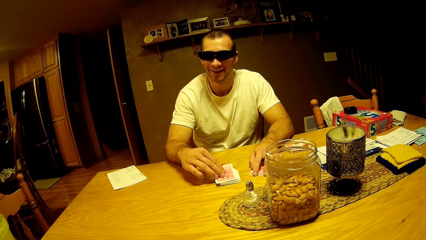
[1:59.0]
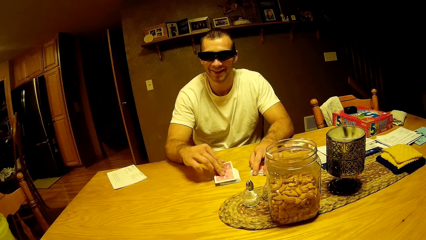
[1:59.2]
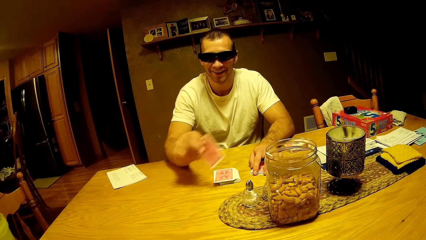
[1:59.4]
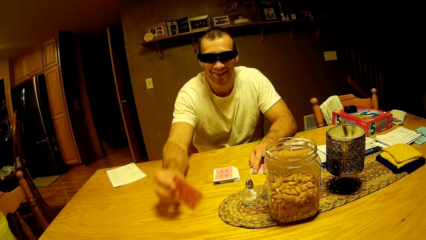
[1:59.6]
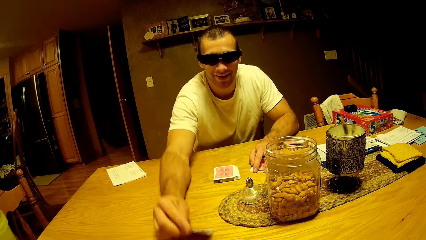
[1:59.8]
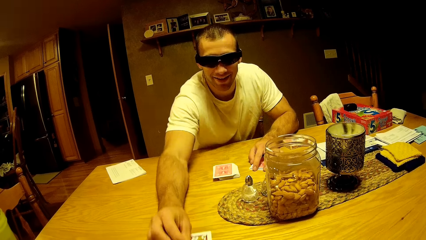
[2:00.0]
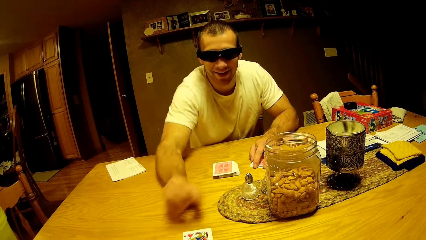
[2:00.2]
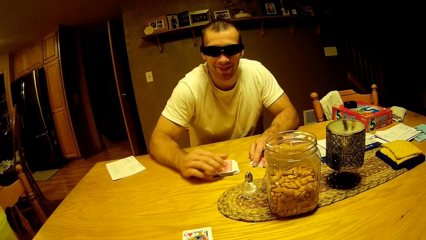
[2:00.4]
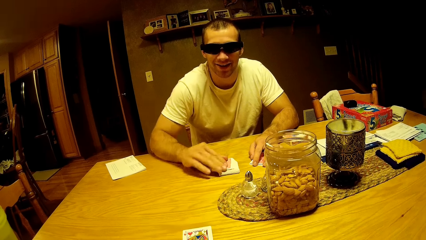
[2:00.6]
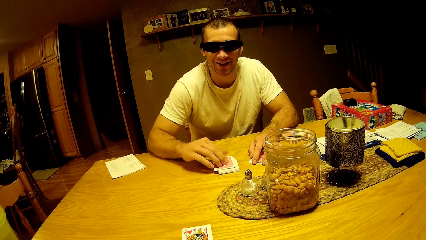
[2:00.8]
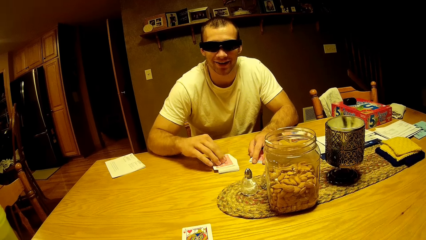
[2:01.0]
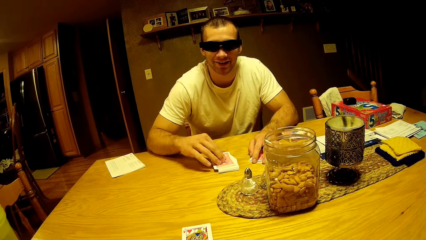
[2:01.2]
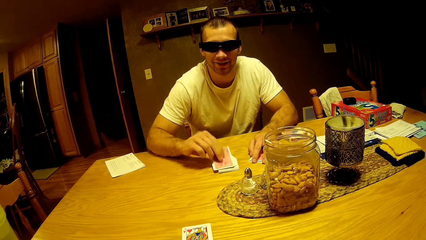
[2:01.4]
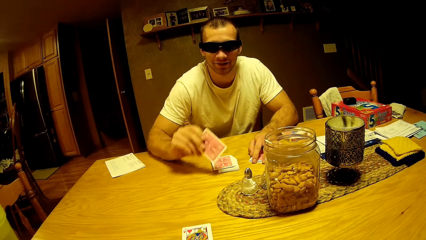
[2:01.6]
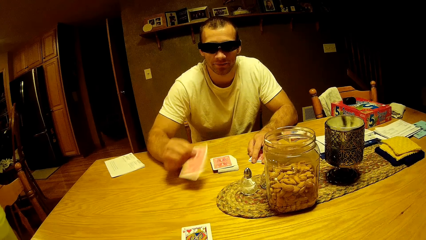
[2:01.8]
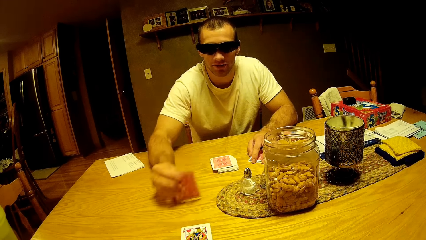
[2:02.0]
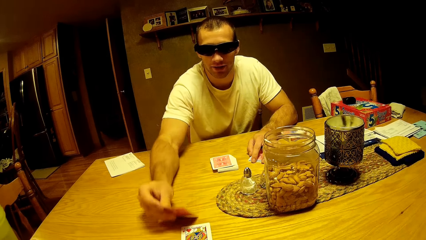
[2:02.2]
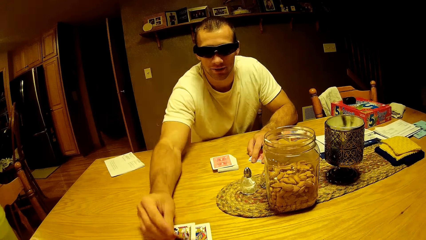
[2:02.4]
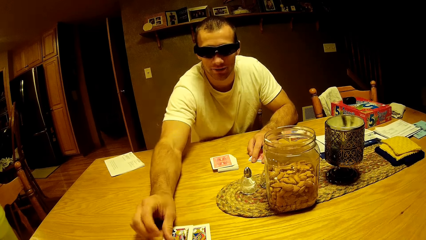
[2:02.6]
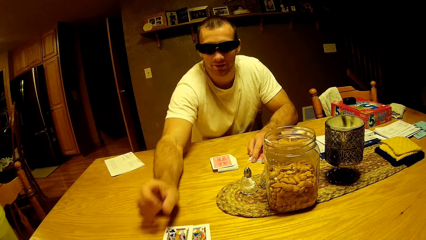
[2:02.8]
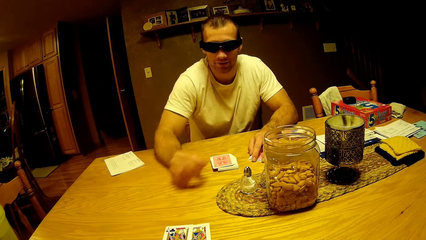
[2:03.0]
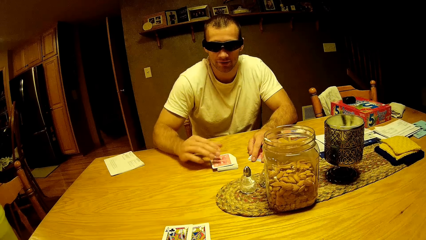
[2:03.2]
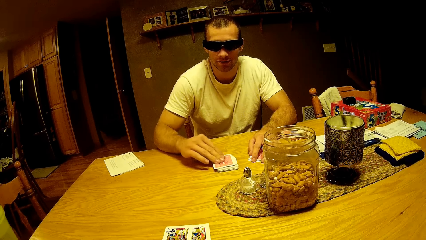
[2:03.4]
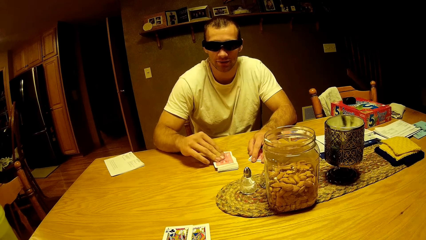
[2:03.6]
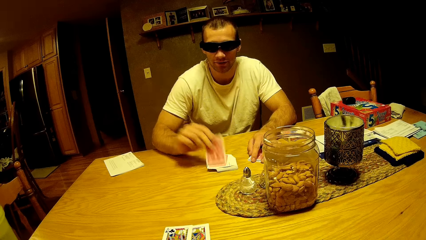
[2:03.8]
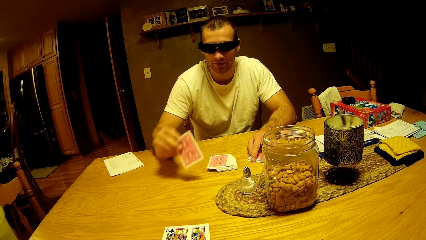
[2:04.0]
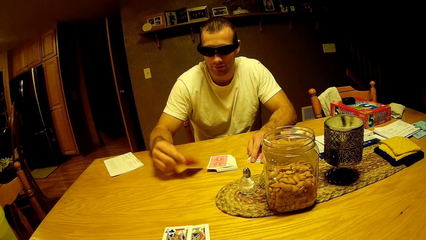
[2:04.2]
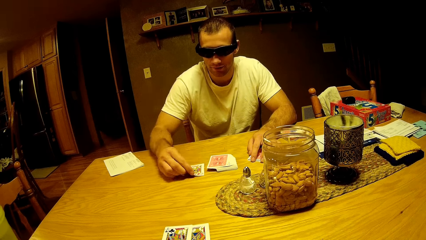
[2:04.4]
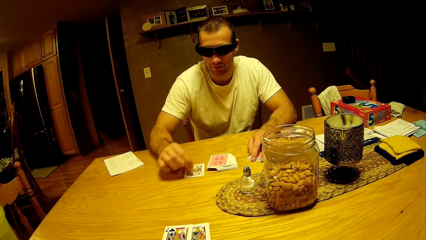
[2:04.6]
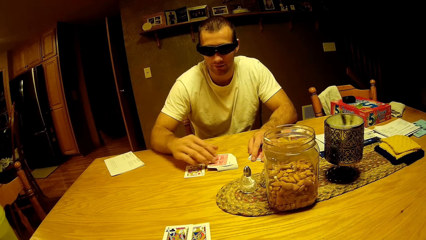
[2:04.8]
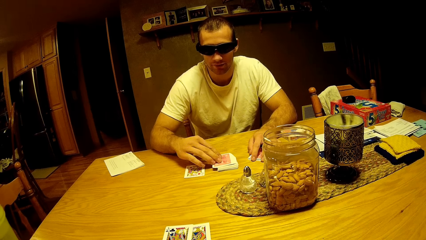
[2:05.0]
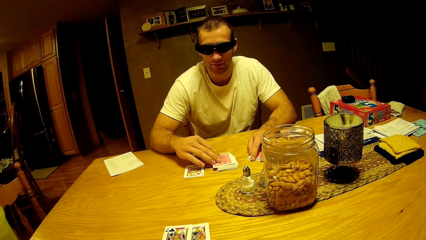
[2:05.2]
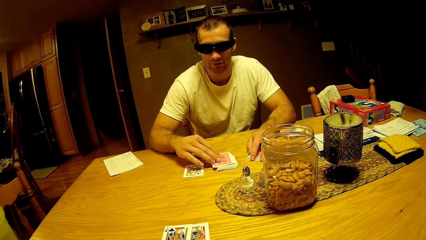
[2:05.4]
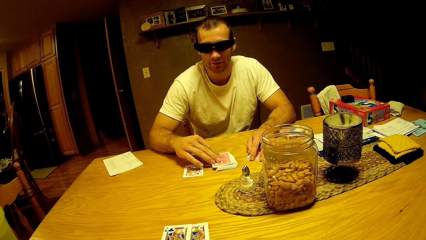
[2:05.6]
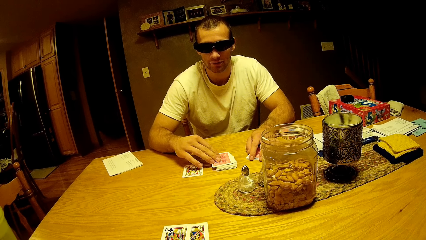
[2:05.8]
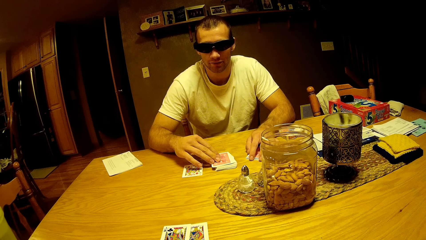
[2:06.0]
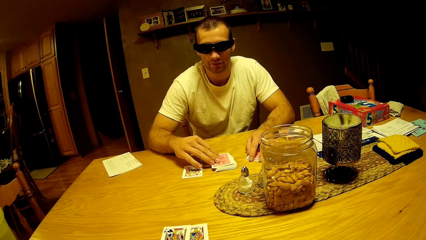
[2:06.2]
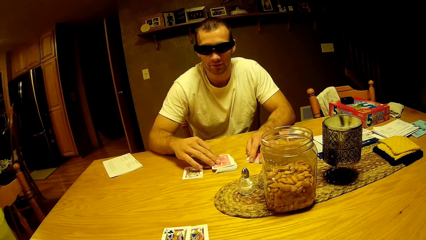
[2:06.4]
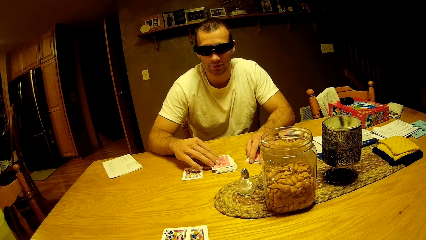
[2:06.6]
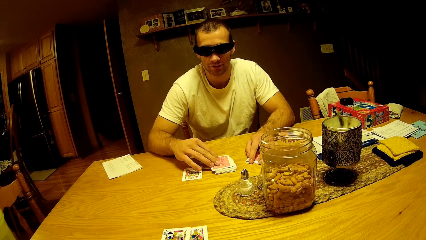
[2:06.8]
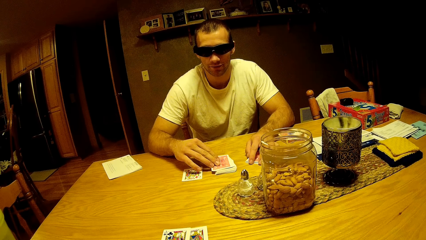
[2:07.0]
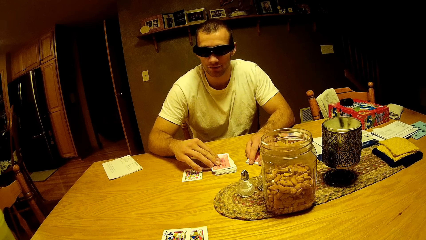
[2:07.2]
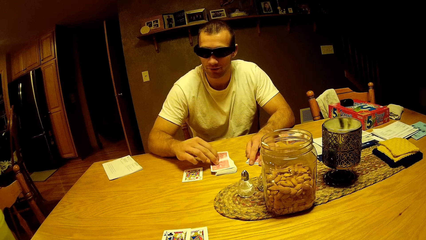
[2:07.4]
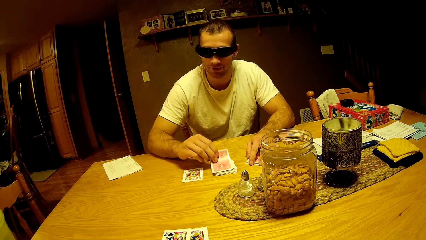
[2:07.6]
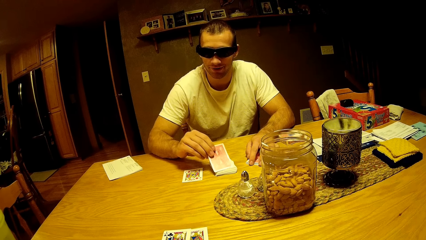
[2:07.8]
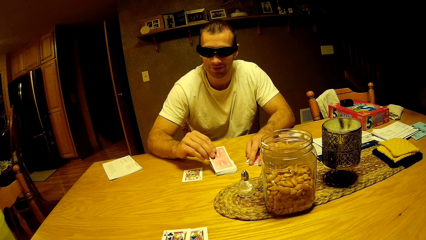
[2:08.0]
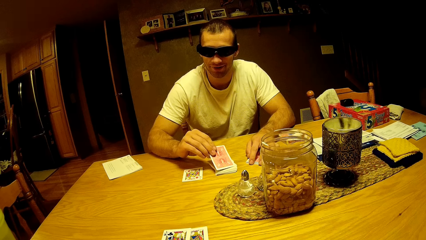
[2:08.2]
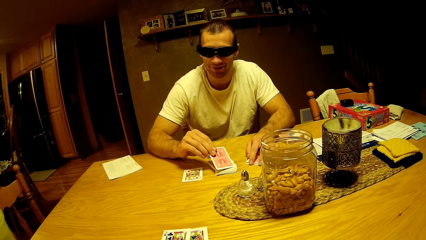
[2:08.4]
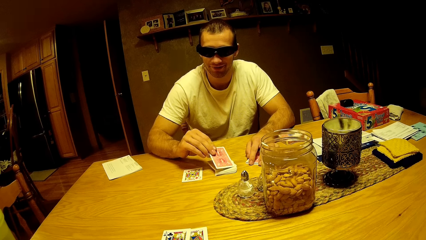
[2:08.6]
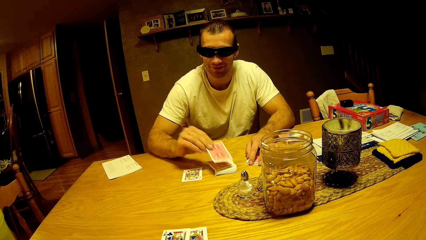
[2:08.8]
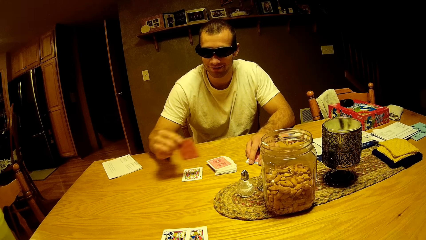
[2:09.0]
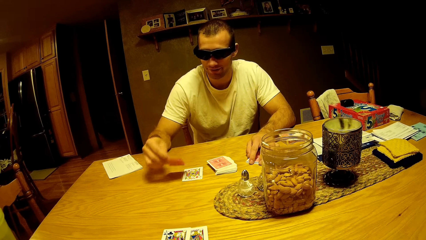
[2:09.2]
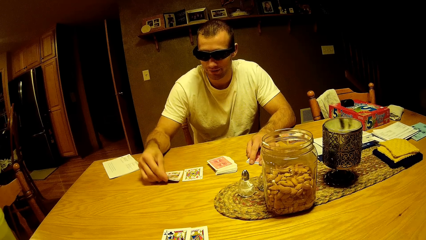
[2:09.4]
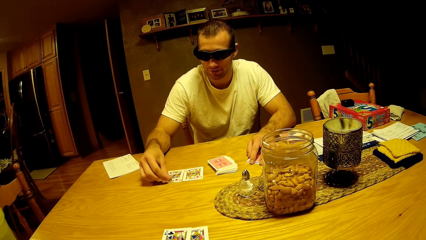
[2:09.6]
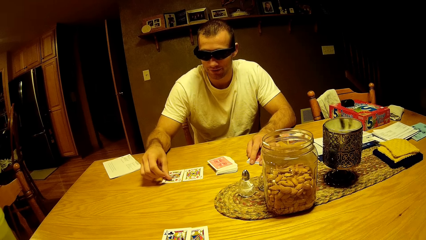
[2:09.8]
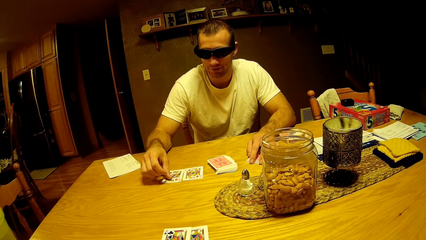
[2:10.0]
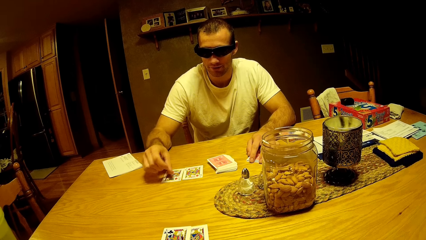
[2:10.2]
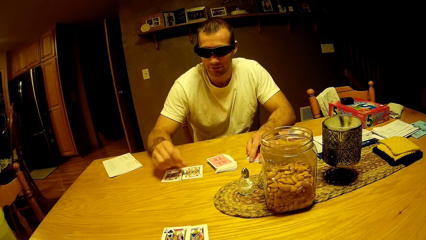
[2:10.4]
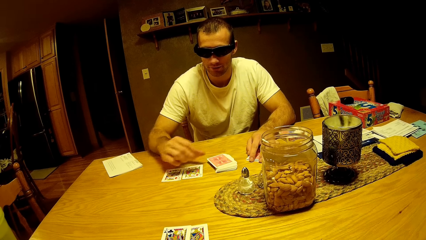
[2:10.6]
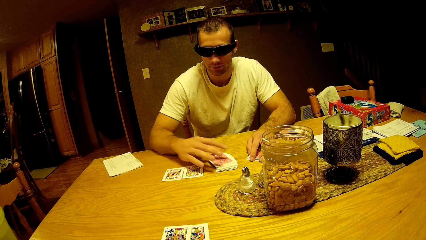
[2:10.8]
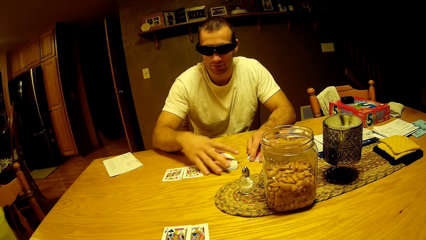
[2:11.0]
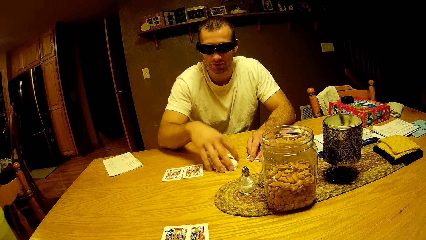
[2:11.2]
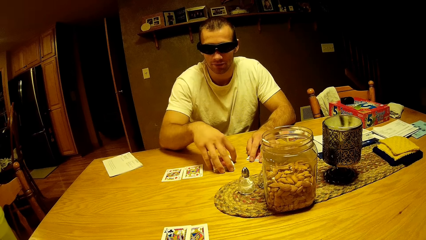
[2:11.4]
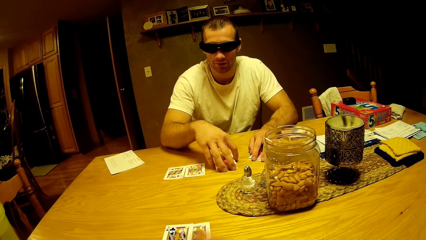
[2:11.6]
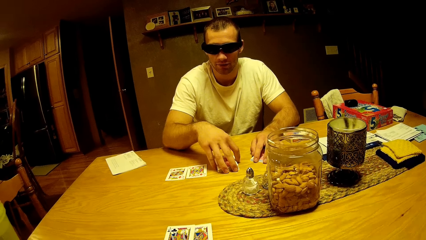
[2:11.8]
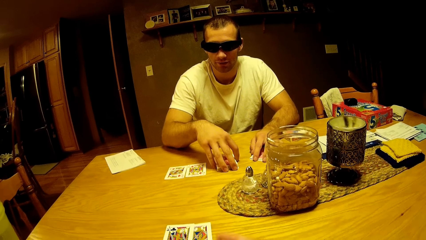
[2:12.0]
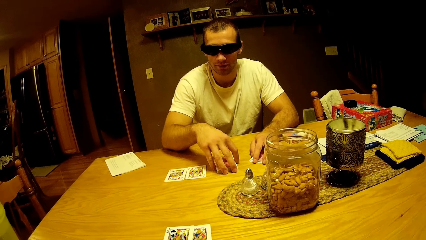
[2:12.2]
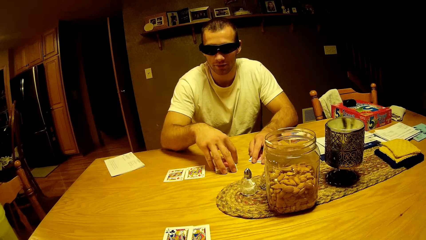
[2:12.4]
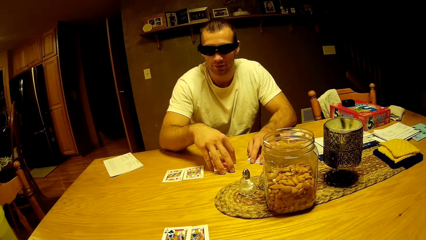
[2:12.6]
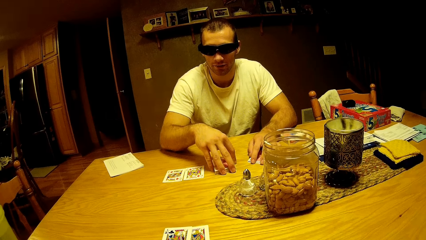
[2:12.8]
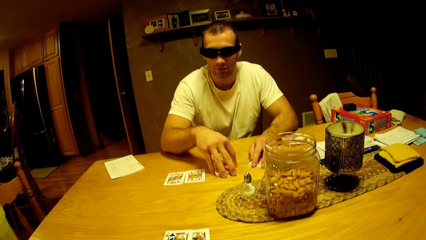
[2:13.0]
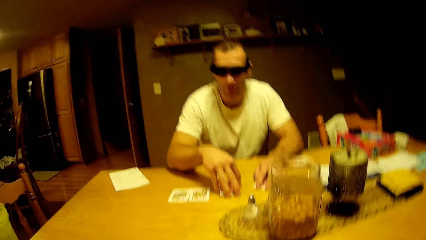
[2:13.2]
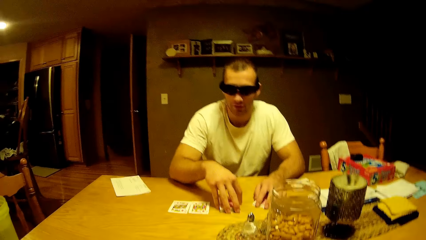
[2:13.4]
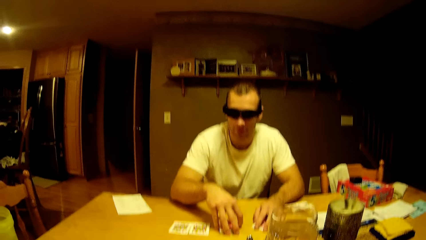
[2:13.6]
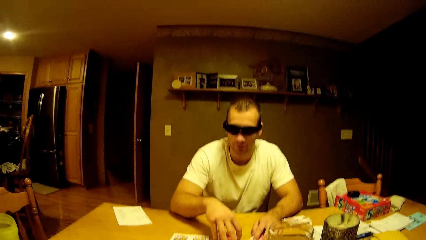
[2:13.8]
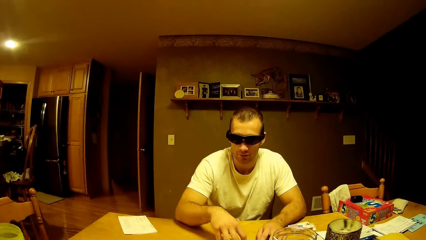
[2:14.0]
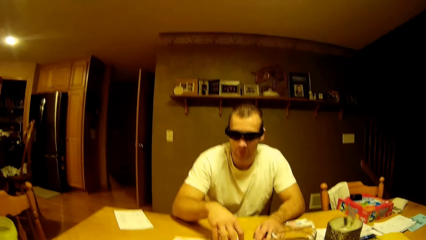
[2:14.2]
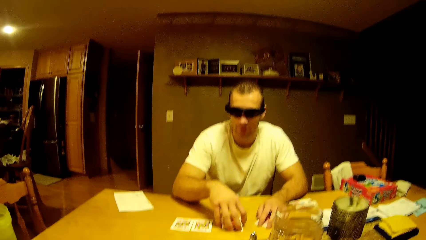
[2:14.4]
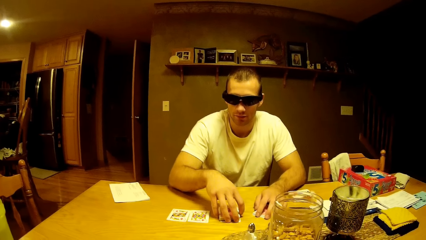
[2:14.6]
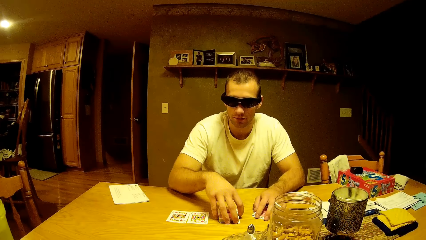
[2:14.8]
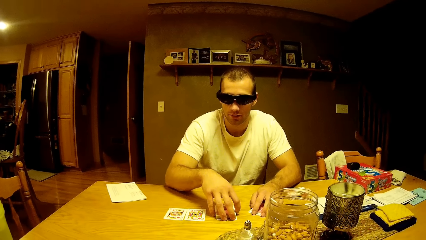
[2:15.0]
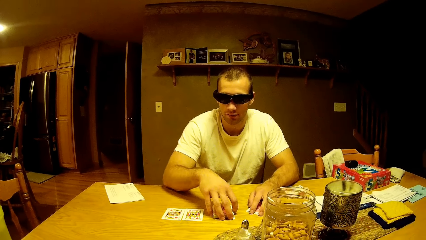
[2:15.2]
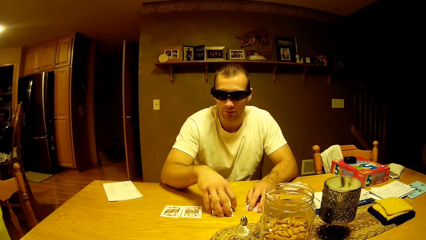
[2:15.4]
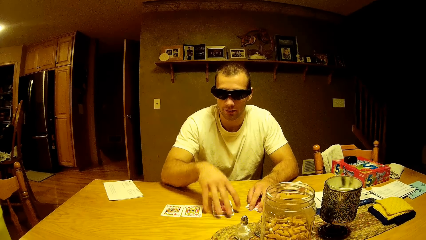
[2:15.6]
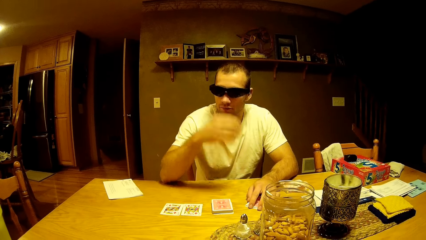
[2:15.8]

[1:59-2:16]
A man takes the play card. The man drops the card on the table. The man takes the play card. The man drops the card on the table. The man takes the play card. The man drops the card on the table. The man takes the play card. The man drops the card on the table. The camera wearer gestures with his hand. The man touches the play cards. The camera wearer talks to the man.
